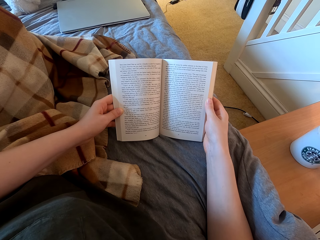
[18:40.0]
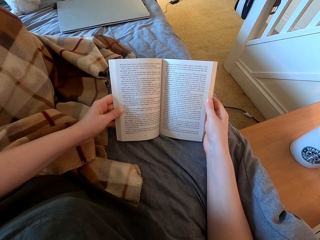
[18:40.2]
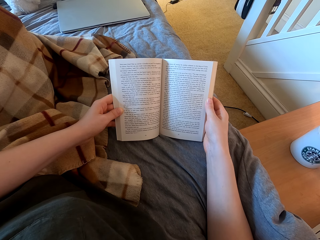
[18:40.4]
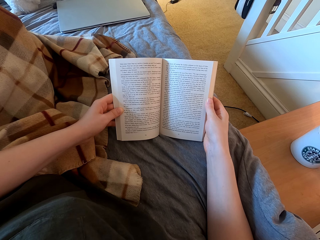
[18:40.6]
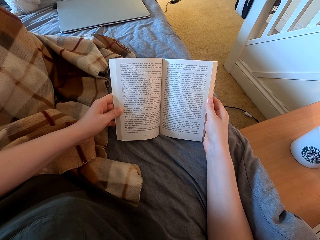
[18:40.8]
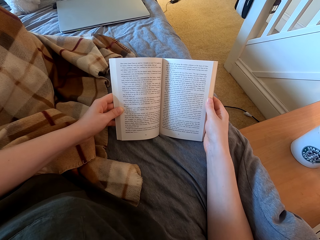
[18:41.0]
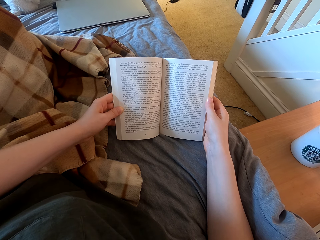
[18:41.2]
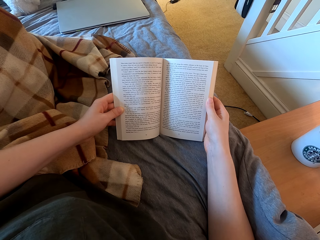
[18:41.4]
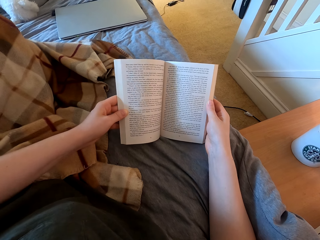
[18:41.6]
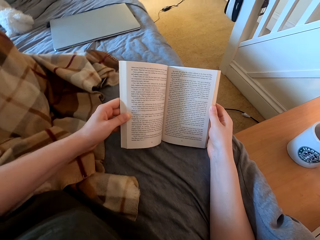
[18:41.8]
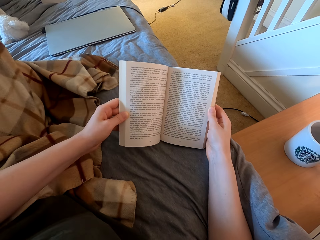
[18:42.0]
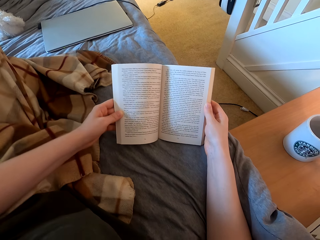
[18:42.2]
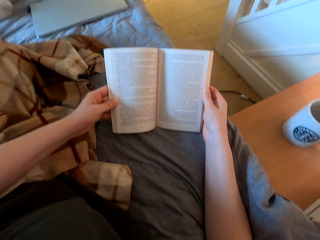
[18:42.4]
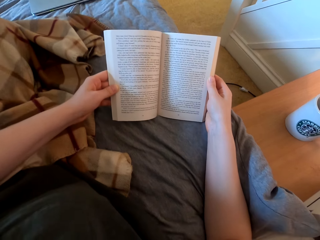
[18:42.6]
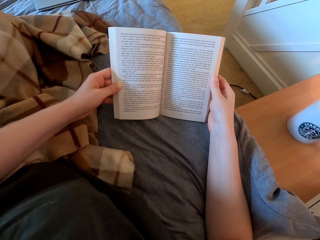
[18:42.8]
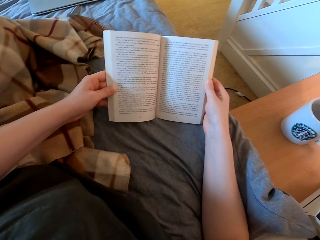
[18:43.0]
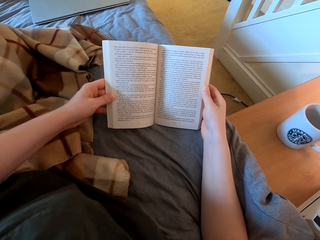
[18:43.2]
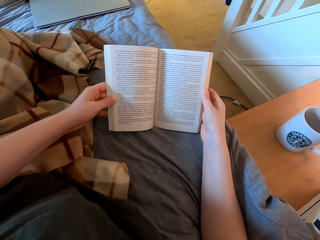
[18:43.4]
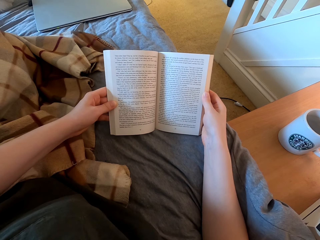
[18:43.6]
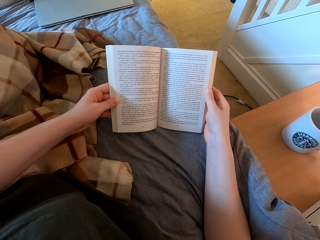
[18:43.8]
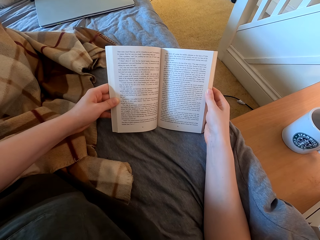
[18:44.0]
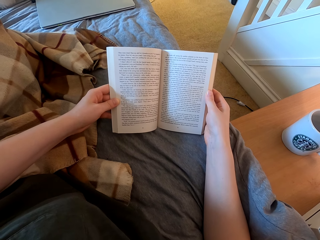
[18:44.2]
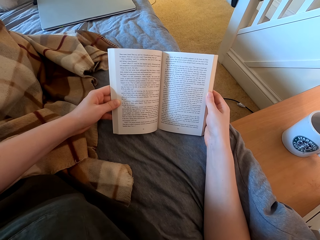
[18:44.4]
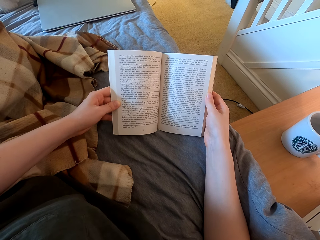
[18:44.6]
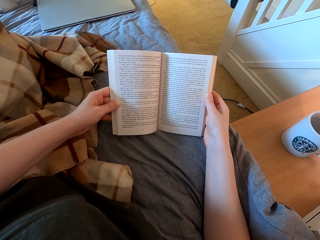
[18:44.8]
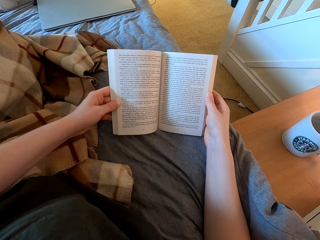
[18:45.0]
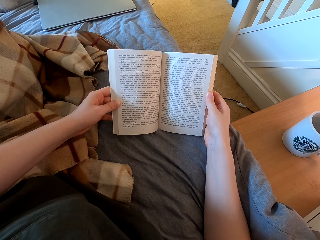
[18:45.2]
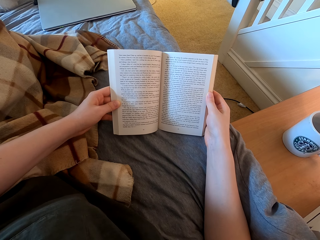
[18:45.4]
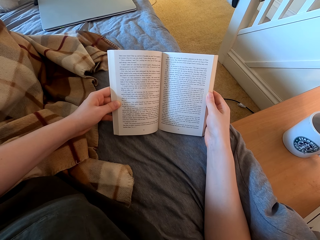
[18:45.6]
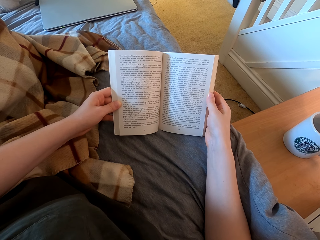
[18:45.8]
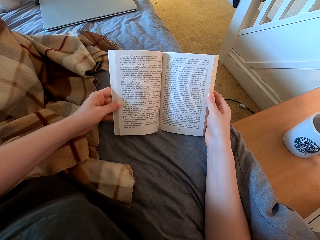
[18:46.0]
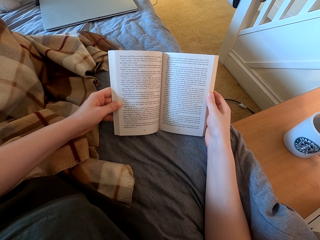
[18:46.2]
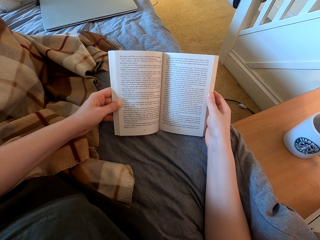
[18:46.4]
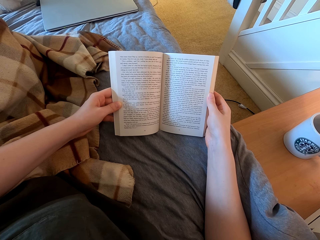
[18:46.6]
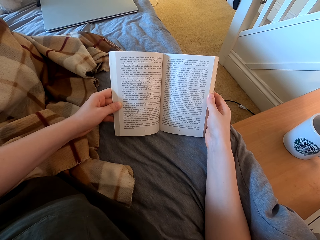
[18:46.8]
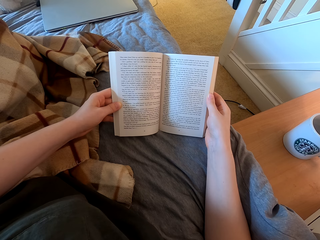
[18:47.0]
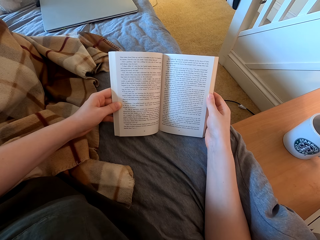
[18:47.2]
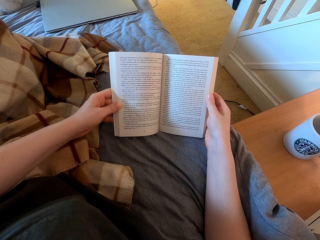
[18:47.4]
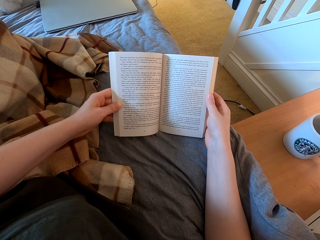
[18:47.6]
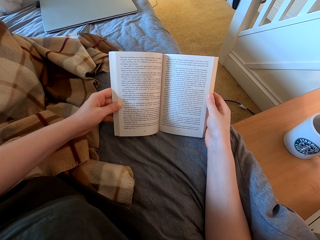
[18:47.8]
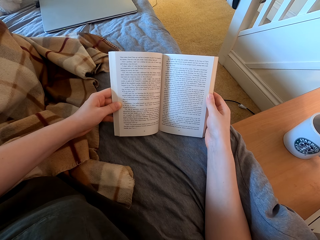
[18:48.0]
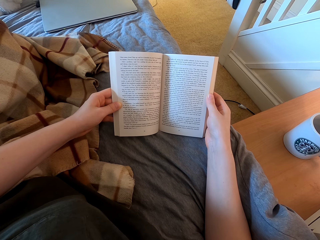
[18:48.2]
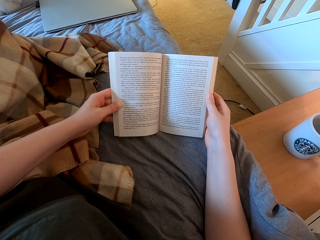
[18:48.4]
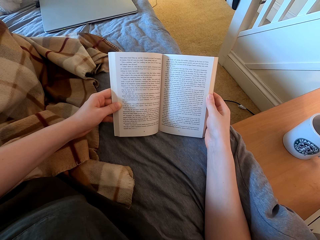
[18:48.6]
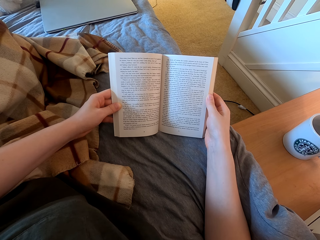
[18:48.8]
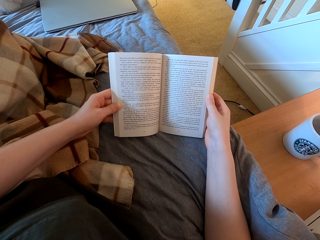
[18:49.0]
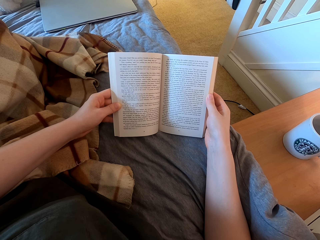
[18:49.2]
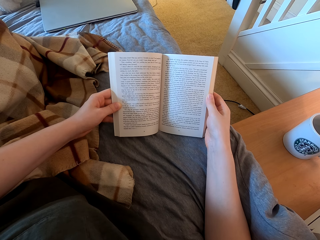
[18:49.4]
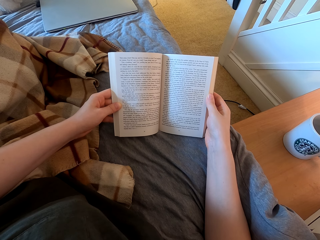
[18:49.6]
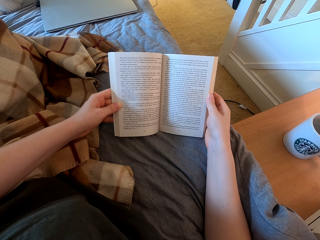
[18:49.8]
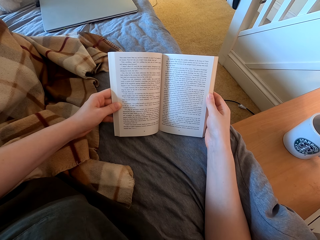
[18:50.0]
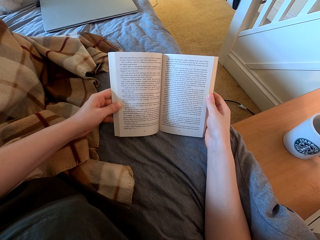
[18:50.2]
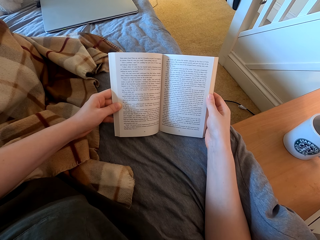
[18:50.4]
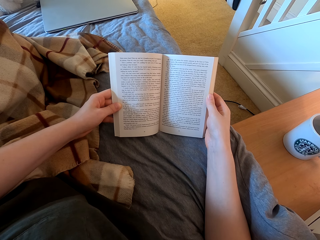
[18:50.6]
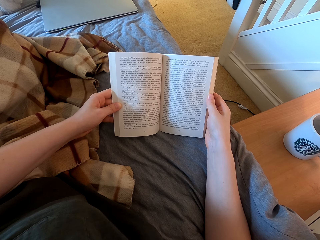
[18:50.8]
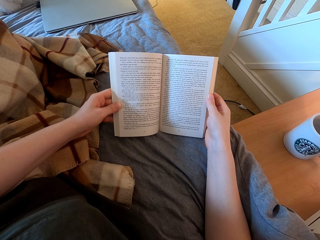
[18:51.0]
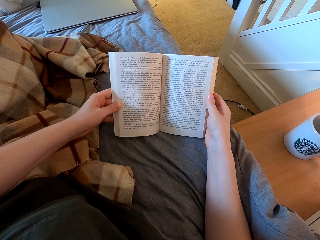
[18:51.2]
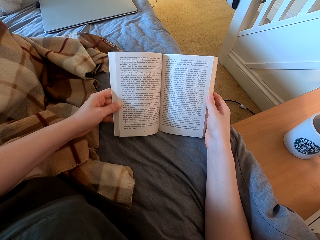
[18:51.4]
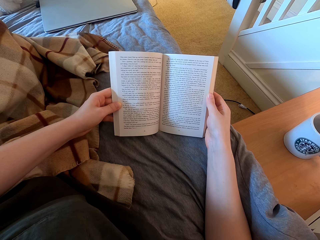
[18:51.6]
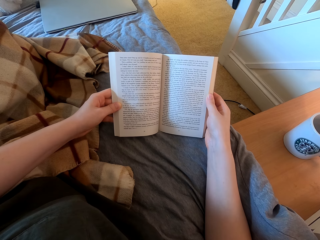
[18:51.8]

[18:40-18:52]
The camera wearer moves the body. They read the book.

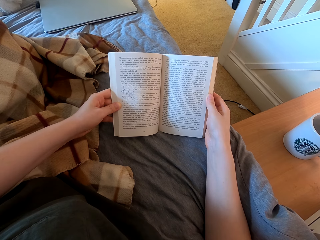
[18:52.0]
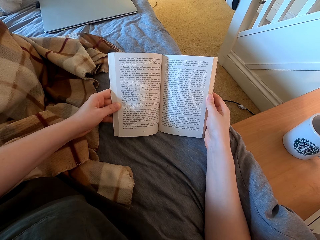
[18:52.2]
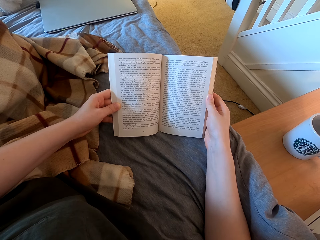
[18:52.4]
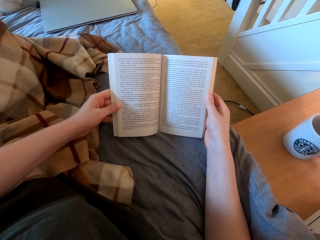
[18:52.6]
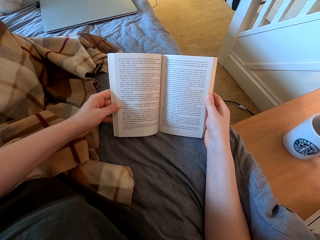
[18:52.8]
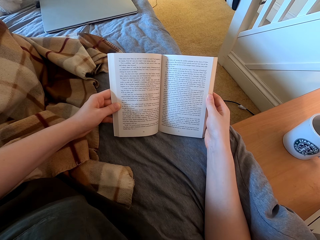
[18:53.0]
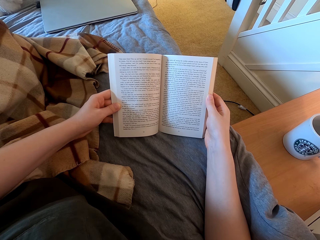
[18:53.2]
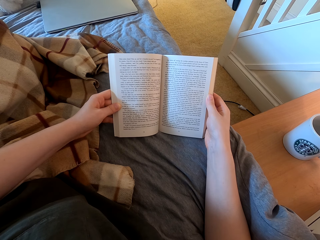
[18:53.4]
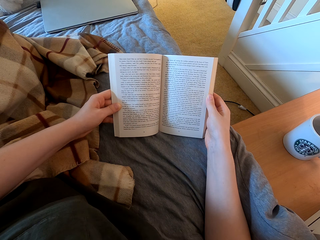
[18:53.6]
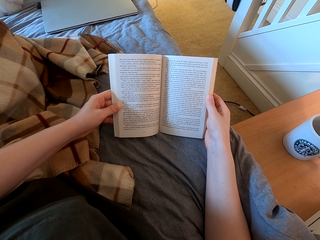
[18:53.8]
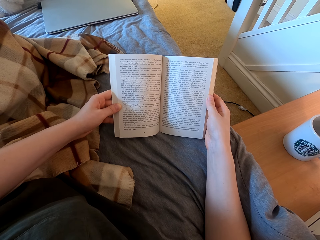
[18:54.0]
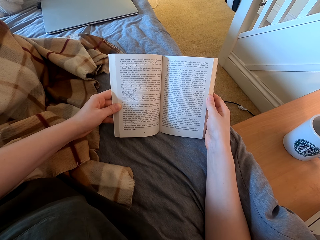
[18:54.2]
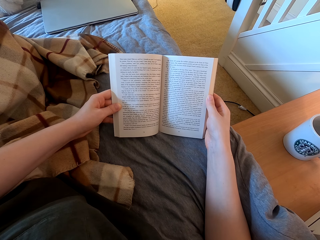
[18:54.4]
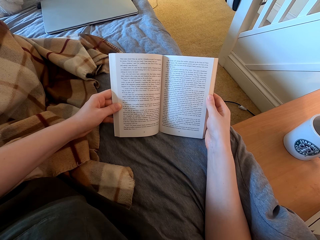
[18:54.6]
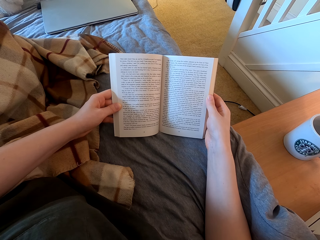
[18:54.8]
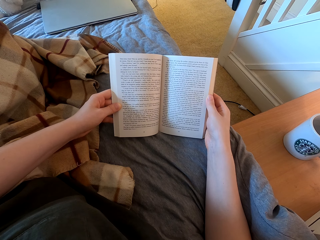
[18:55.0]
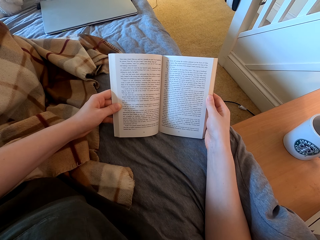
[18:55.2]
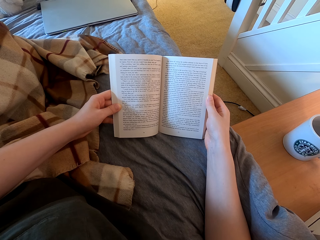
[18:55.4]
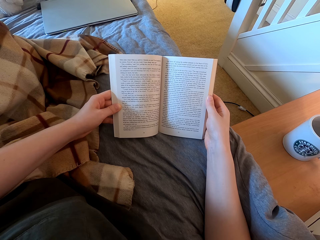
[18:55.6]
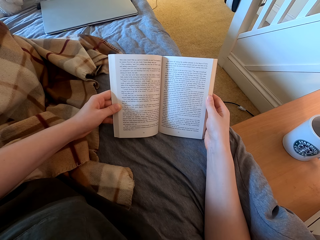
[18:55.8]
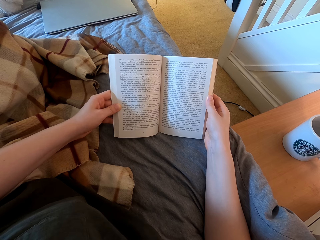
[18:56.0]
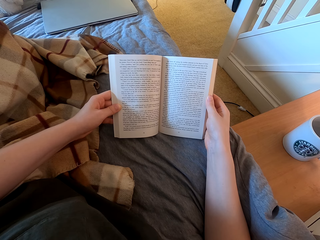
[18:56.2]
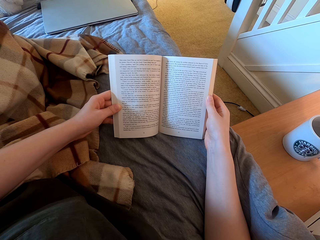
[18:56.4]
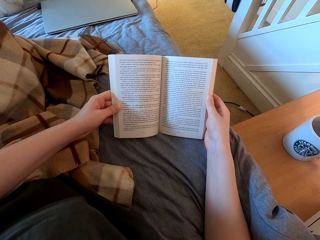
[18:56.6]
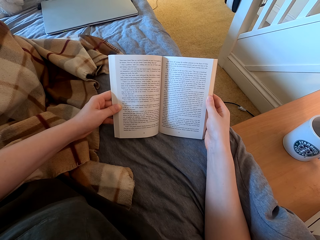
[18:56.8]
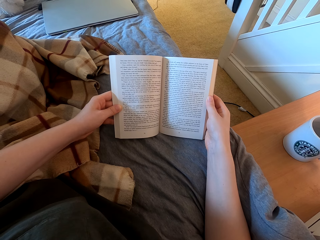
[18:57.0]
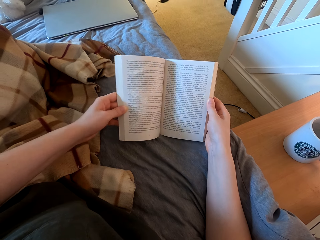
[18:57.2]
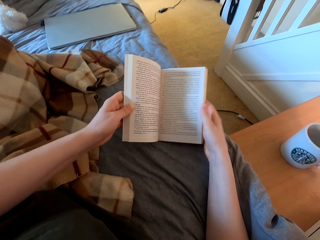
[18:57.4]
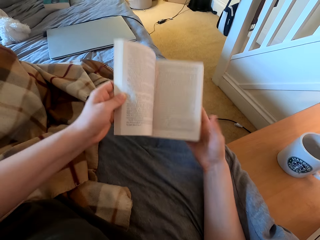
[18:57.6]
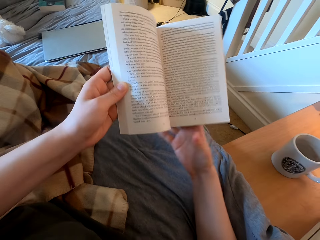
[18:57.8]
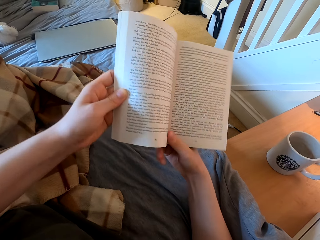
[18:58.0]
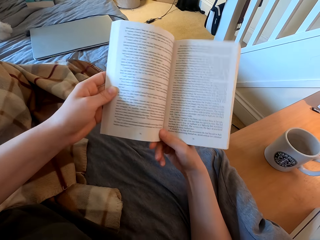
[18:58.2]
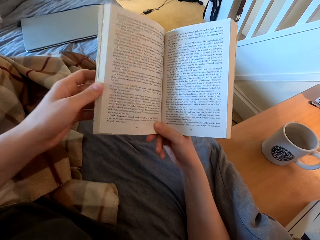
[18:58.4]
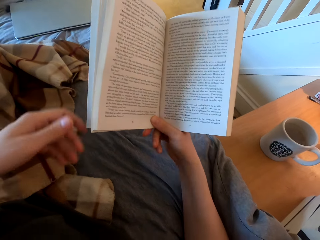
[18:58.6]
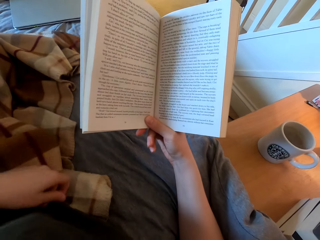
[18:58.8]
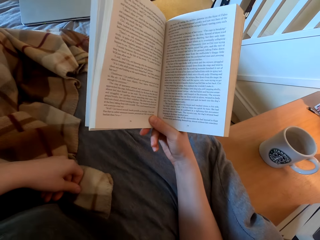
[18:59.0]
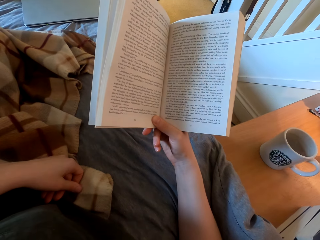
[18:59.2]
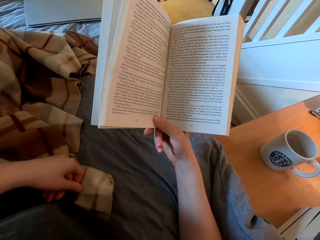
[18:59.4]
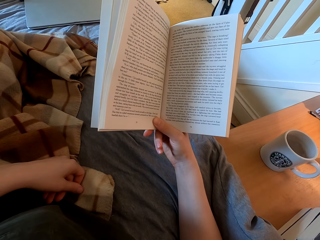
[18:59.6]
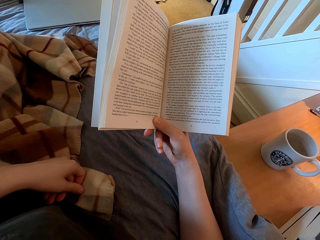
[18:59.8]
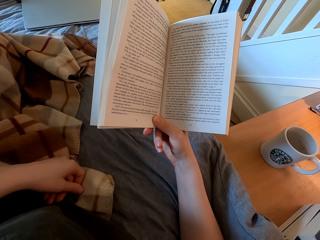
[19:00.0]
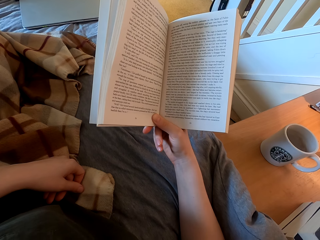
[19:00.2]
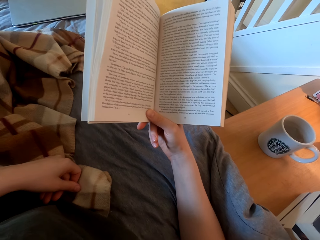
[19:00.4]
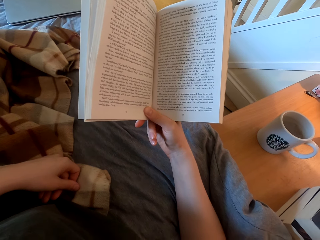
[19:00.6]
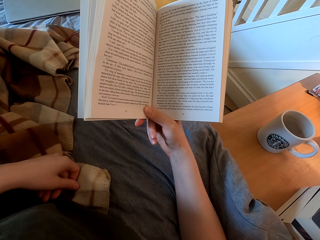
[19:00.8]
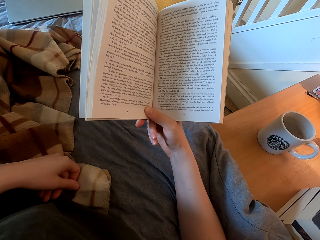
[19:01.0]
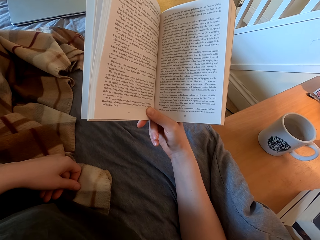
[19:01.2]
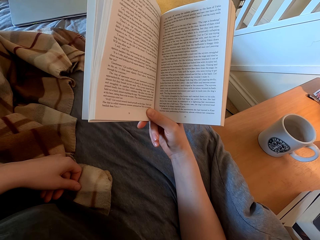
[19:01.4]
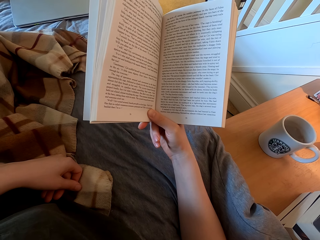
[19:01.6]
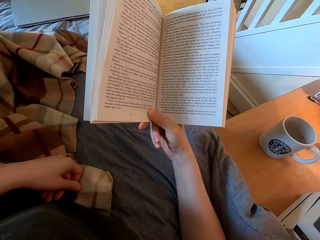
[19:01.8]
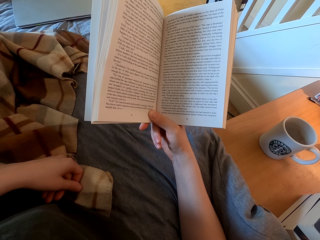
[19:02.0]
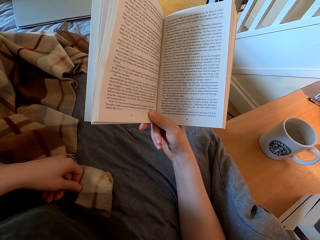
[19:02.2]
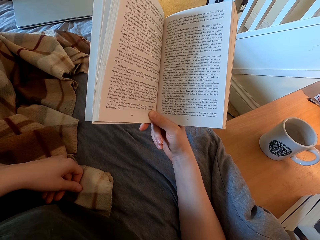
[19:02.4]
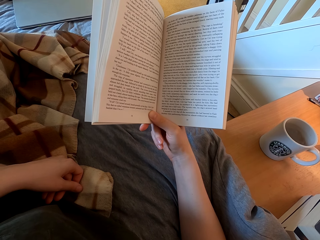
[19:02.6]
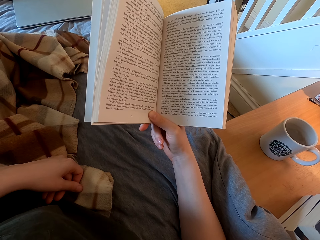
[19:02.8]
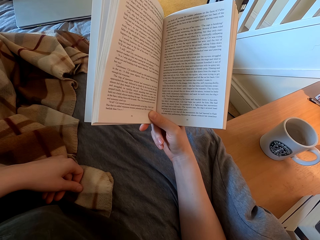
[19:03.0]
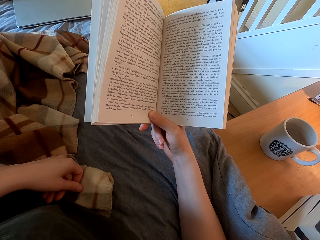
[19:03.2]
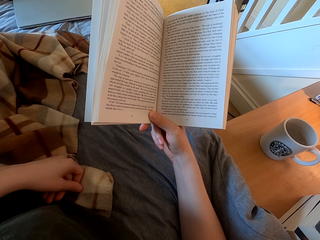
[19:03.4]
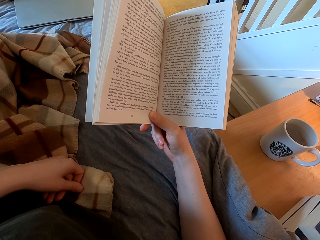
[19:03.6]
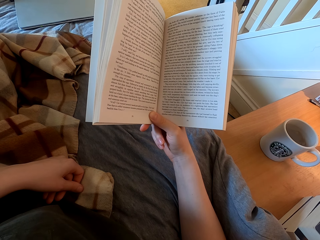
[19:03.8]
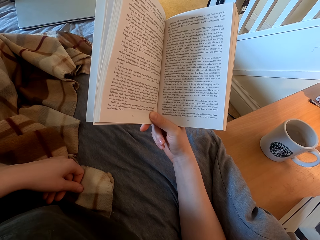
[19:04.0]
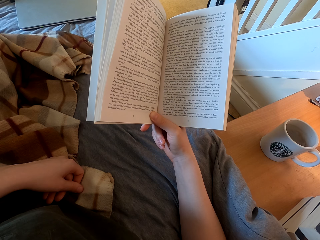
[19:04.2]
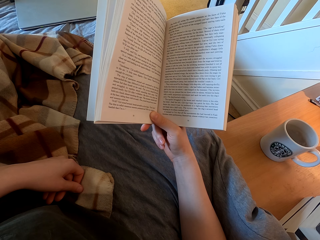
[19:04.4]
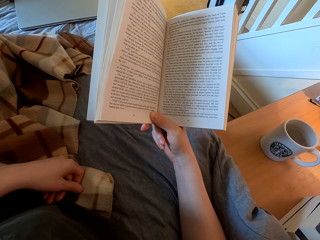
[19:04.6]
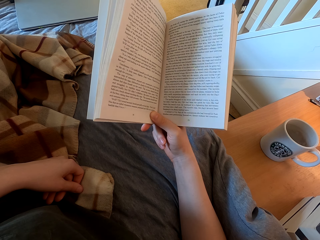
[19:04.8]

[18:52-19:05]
The camera wearer swings the right hand. They move the book to the right hand. They swing the left hand. They read the book. They hold the book with one hand.
